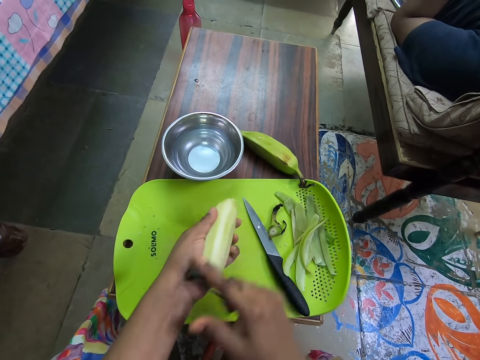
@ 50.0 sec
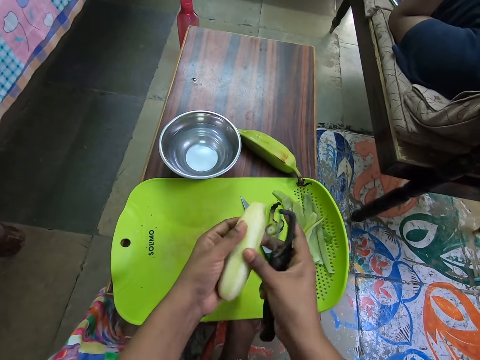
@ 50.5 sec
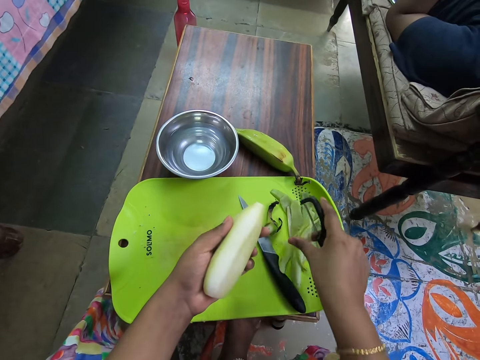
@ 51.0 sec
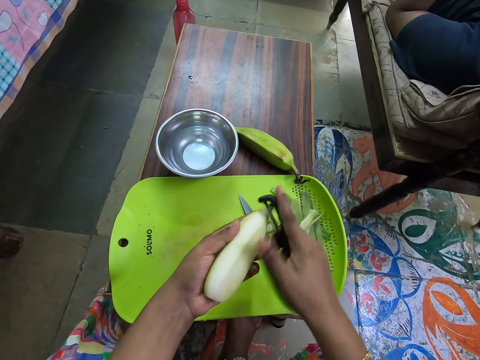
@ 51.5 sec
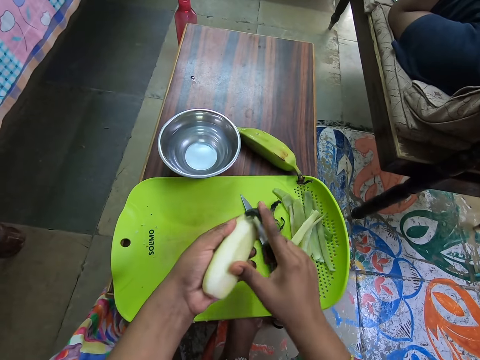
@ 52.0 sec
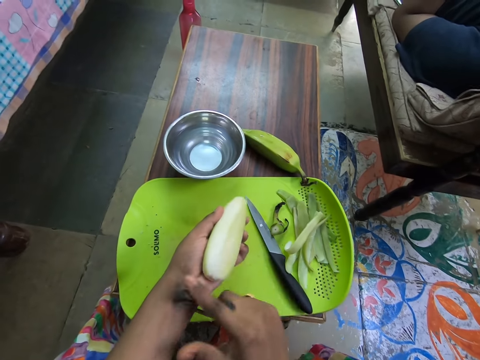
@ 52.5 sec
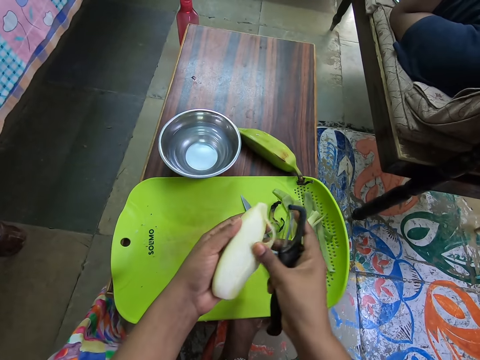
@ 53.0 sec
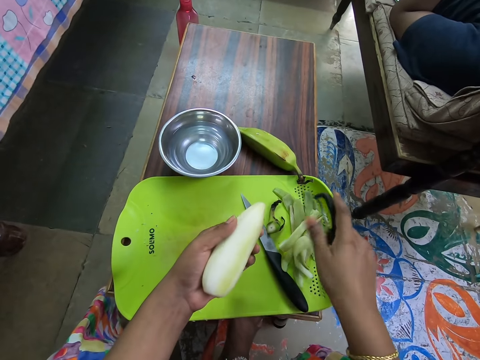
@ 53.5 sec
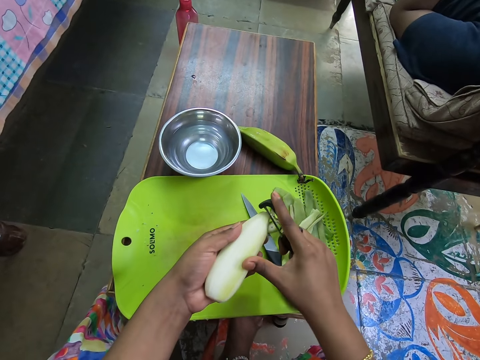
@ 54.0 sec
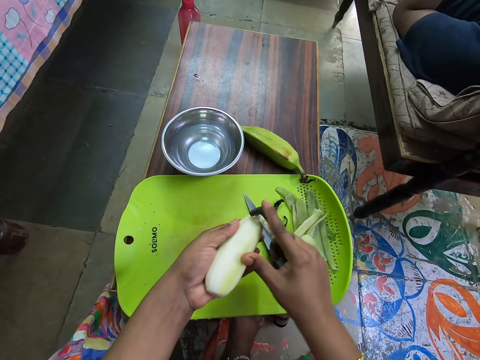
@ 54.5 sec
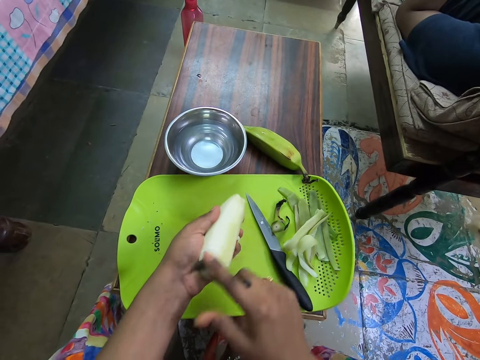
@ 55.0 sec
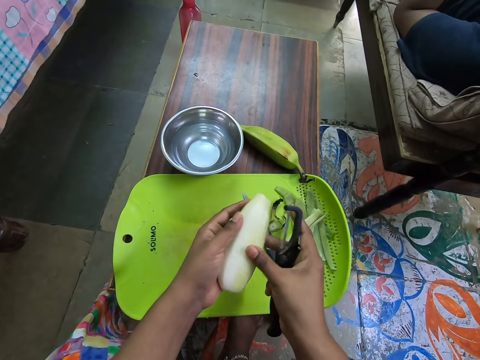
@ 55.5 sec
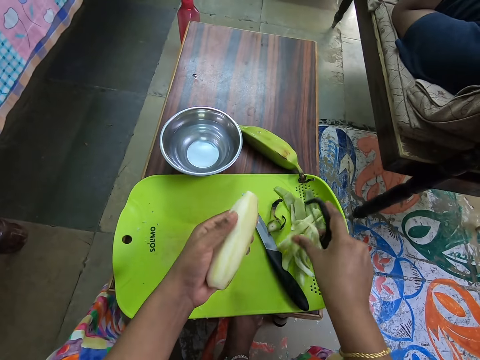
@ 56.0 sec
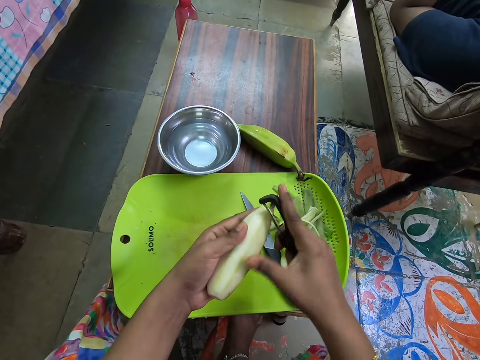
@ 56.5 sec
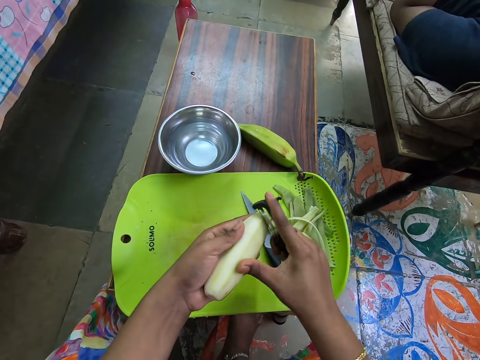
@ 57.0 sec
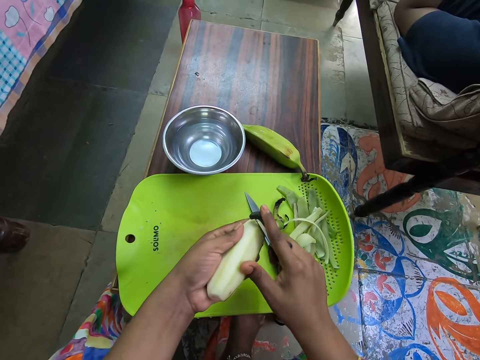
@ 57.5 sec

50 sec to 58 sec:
The camera wearer peels a banana. She pulls the peel from the banana with her right hand and drops the peel on the tray with her right hand. She peels the banana with the peeler in her right hand. She pulls the peel from the banana with her right hand and drops the peel on the tray with her right hand. She peels the banana with the peeler in her right hand. She pulls the peel from the banana with her right hand and drops the peel on the tray with her right hand. She peels the banana with the peeler in her right hand.

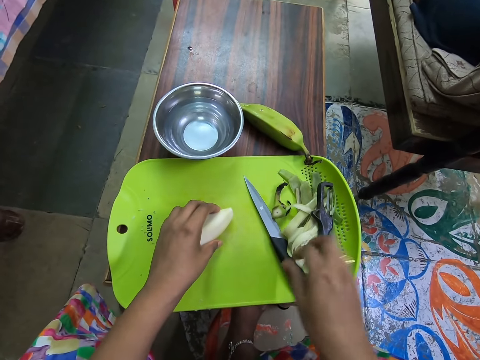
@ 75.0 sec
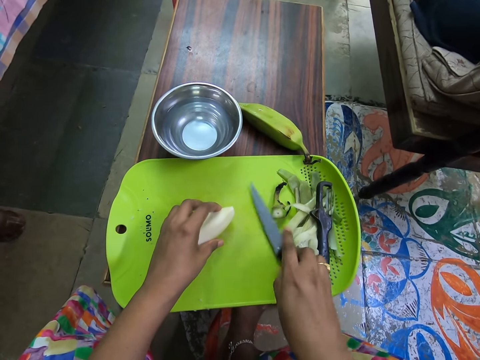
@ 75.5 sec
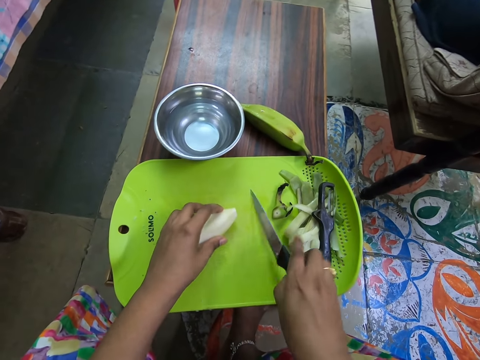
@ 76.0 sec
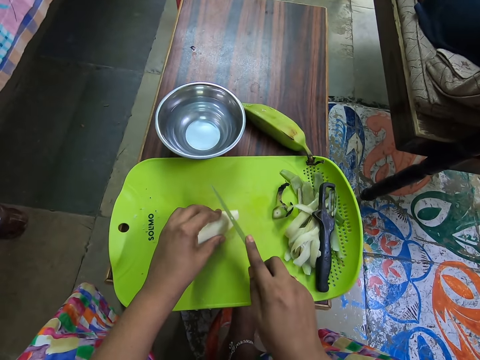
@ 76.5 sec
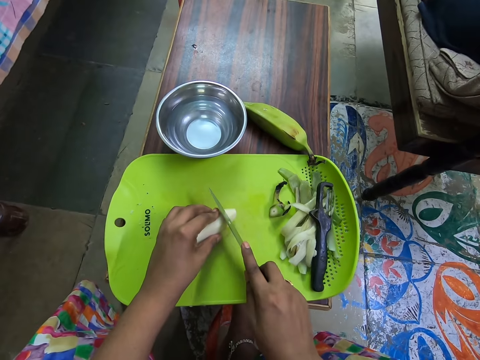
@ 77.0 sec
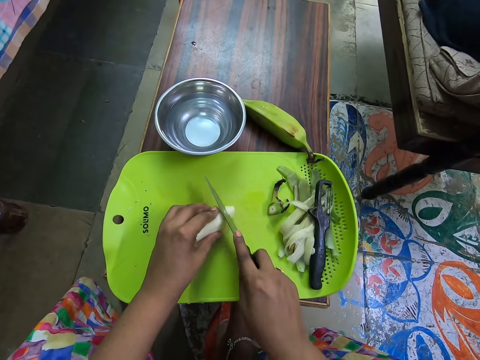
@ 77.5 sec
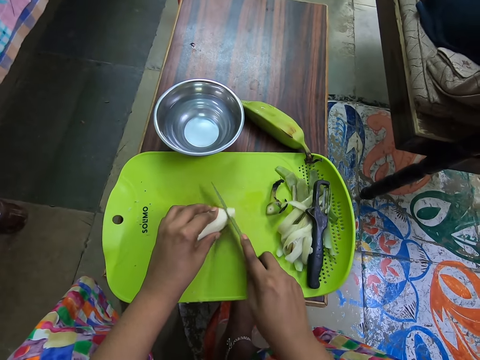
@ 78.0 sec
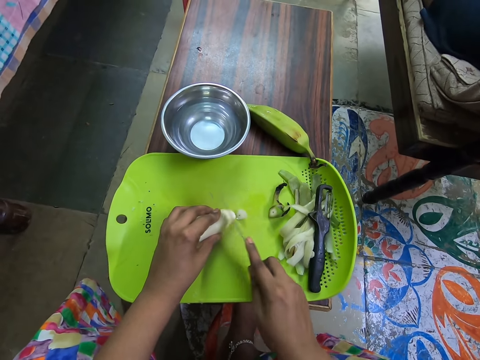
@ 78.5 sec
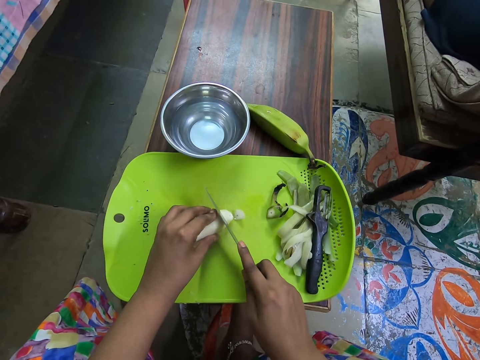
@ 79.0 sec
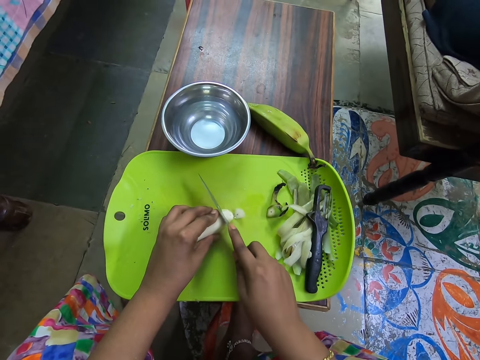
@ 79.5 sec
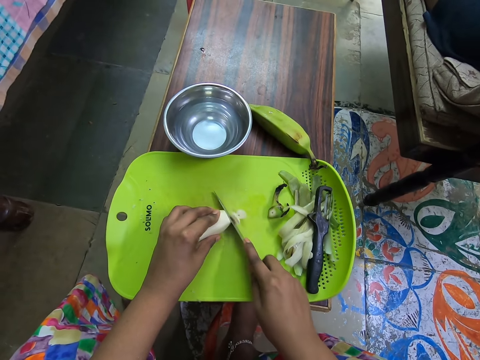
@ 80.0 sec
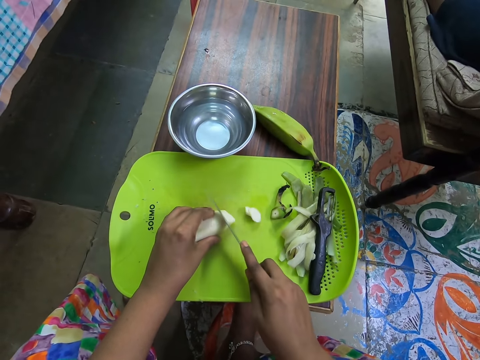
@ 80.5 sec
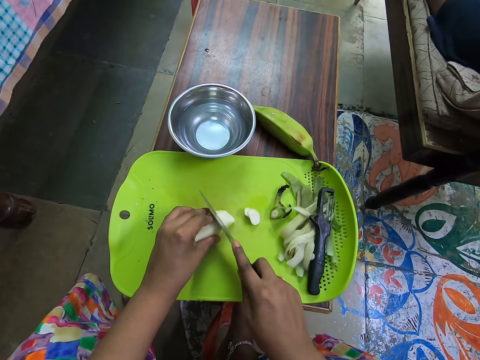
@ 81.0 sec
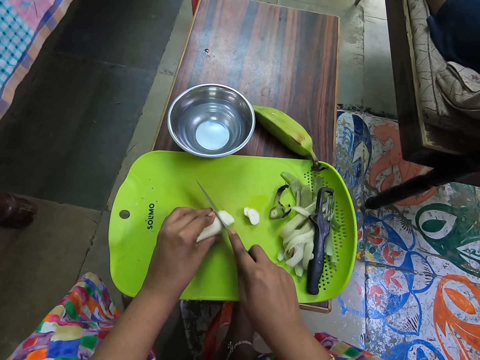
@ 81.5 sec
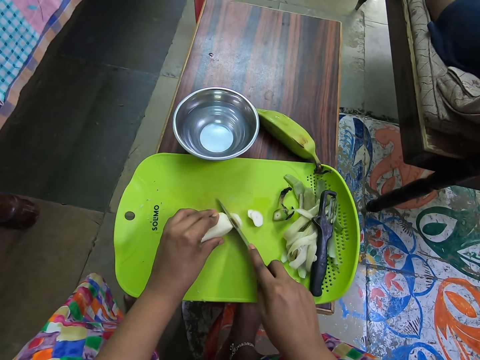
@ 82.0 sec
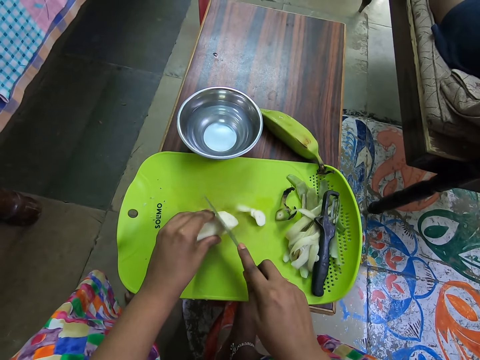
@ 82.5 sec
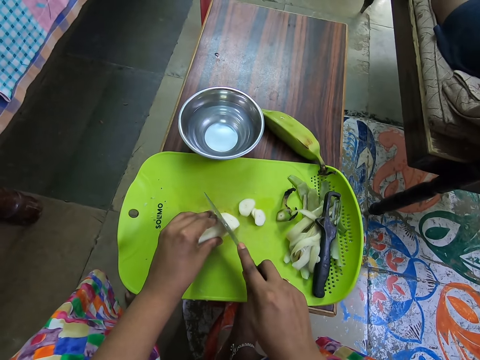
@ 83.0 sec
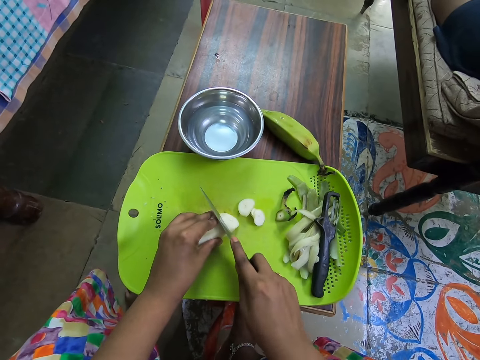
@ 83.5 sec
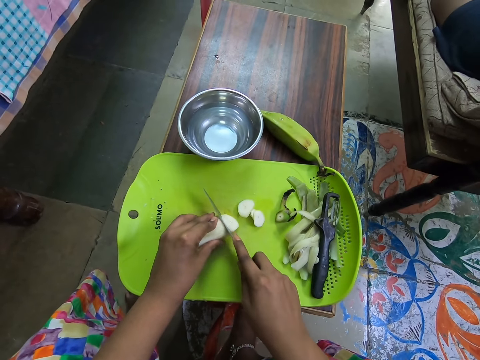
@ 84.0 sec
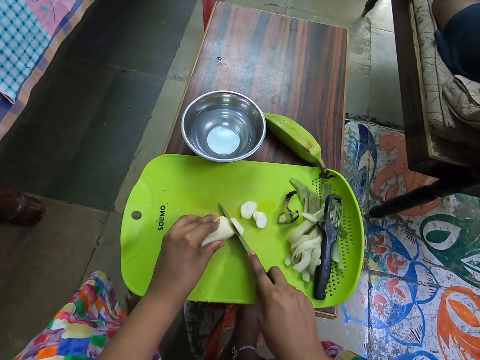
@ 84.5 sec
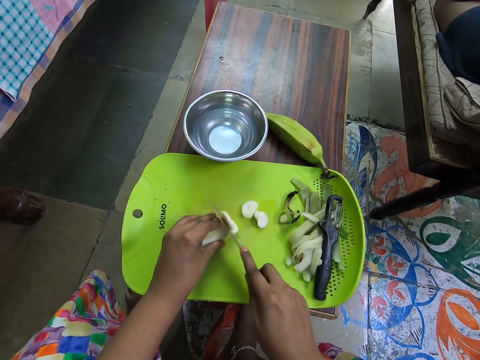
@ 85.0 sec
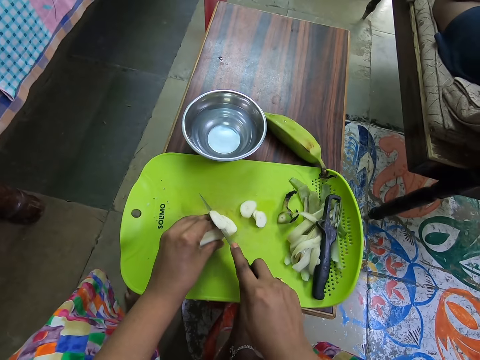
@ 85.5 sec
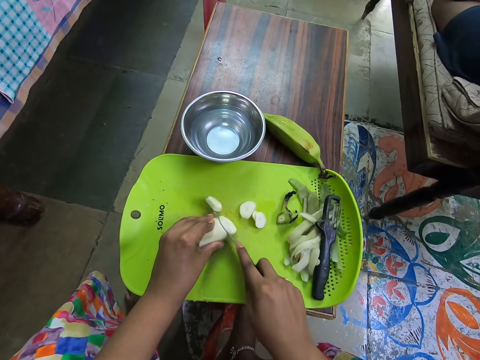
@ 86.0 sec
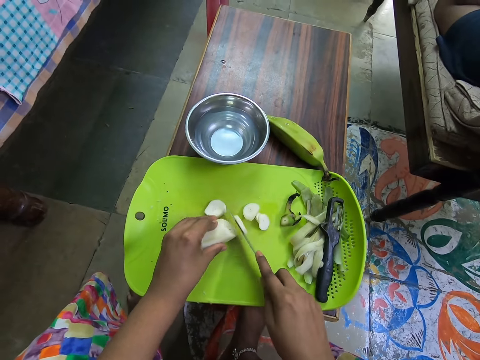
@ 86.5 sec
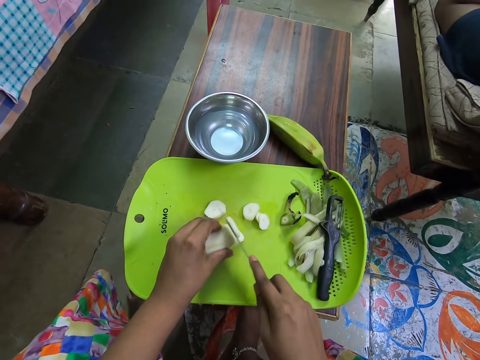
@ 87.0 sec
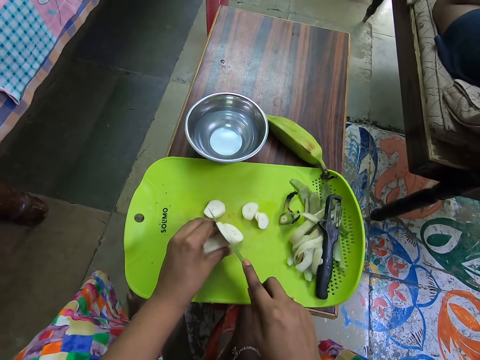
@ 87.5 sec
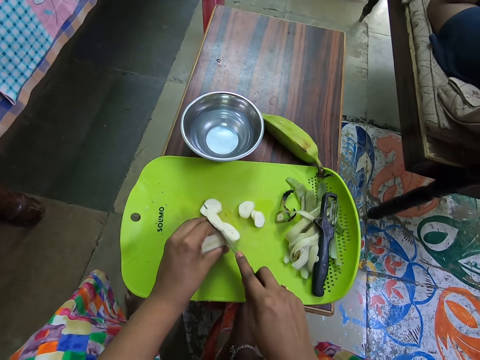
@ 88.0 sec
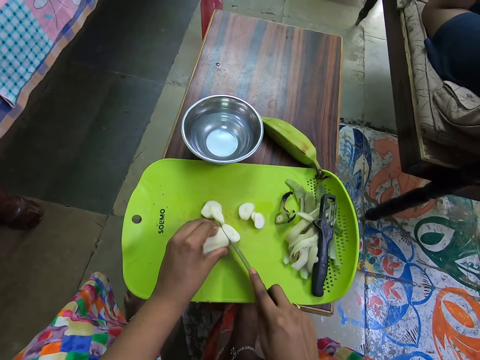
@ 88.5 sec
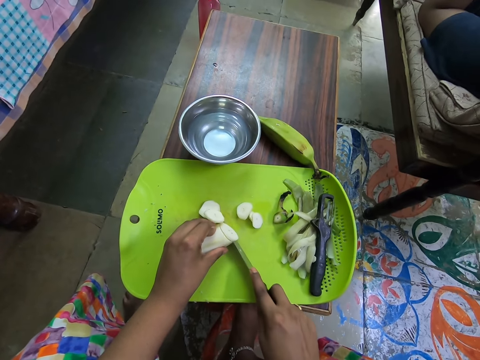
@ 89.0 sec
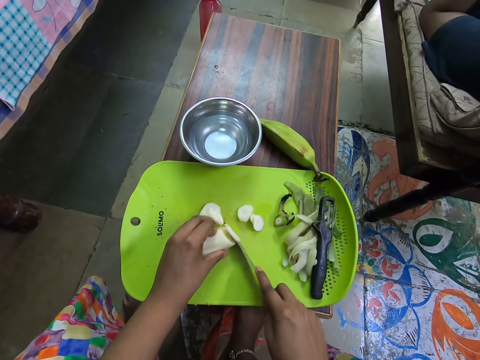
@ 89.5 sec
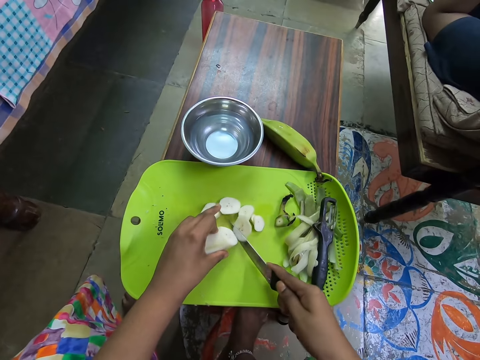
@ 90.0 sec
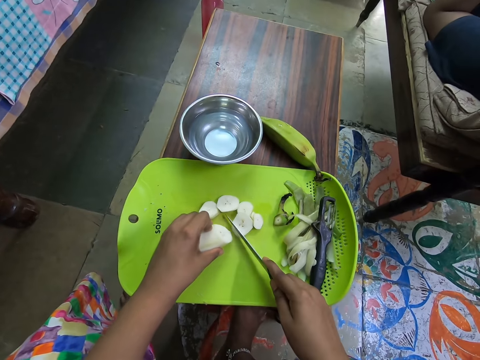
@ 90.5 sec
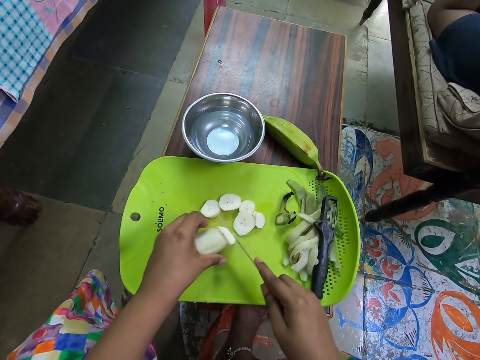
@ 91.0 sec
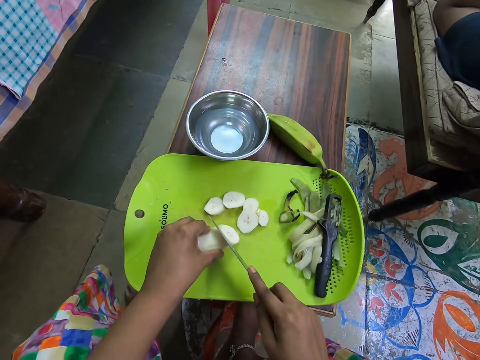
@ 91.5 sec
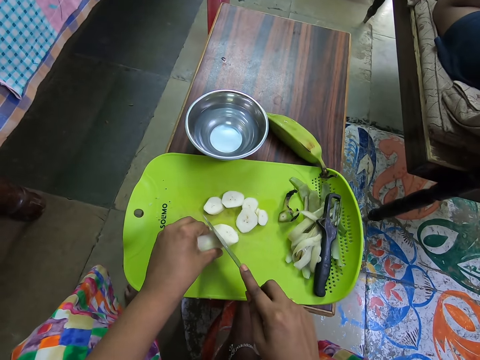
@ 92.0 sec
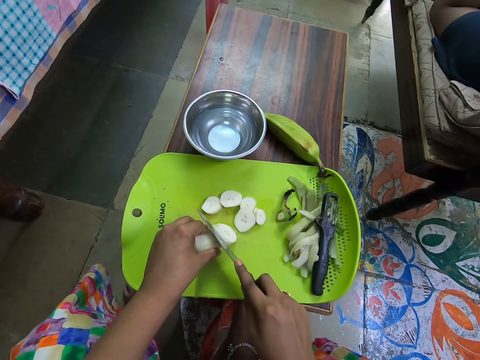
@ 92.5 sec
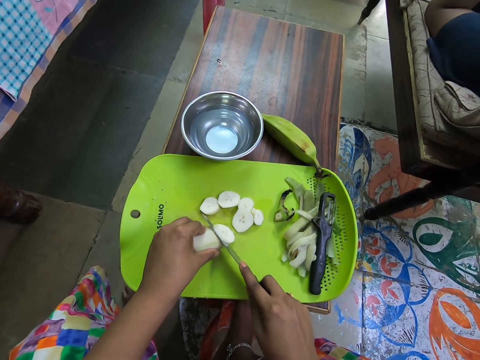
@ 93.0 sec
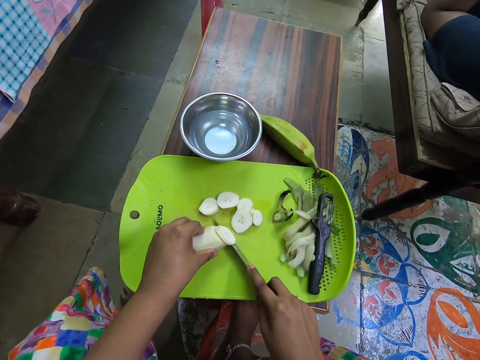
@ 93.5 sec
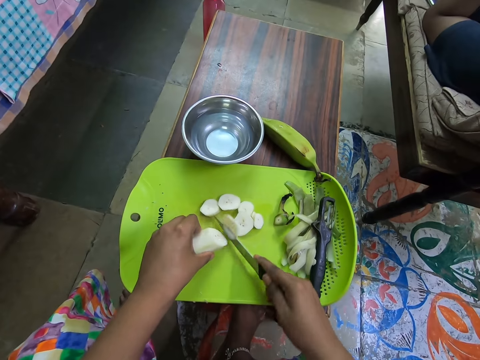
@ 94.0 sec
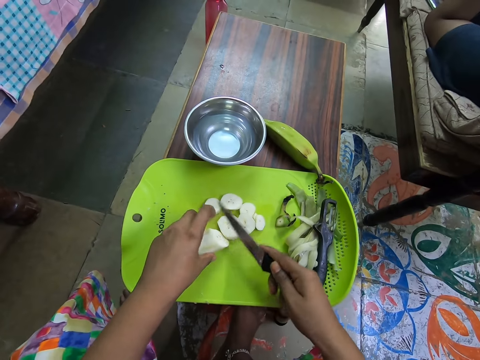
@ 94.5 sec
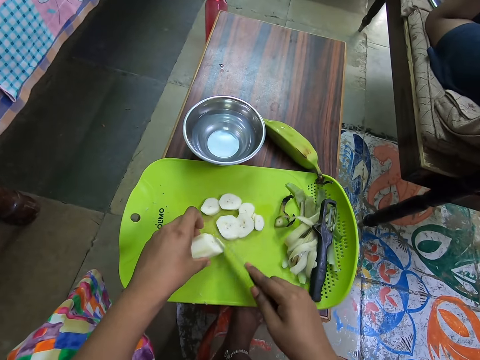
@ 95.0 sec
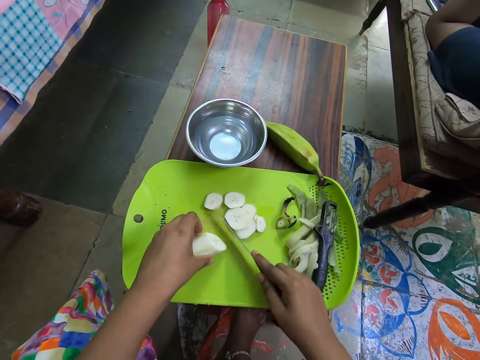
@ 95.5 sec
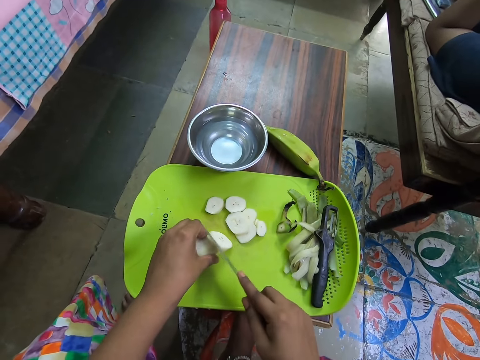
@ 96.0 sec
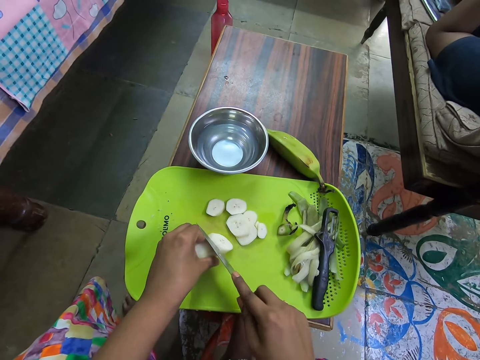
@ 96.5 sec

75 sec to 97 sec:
The camera wearer adjusts the knife on the tray with her right hand. She picks up the knife from the tray with her right hand. She cuts the banana with the knife in her right hand. The man converses with the camera wearer.
